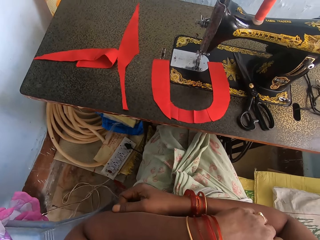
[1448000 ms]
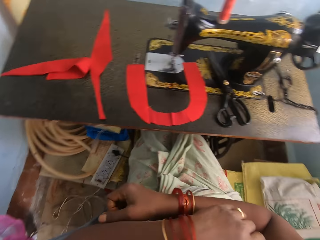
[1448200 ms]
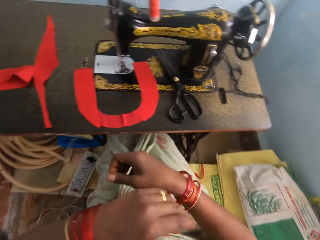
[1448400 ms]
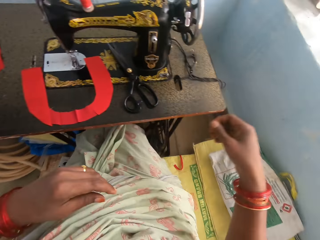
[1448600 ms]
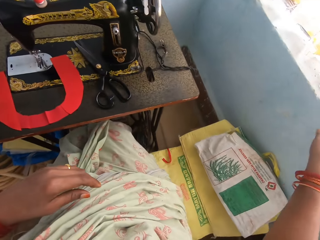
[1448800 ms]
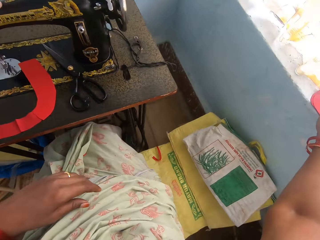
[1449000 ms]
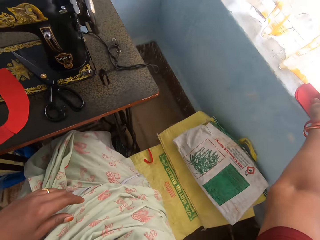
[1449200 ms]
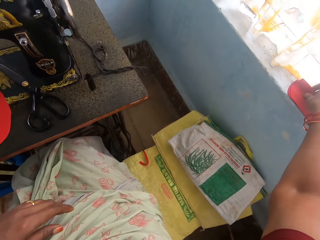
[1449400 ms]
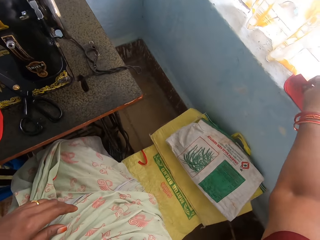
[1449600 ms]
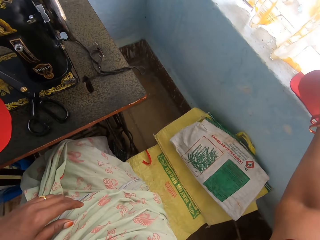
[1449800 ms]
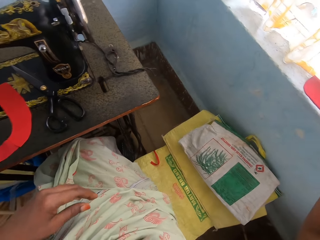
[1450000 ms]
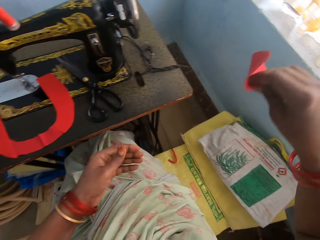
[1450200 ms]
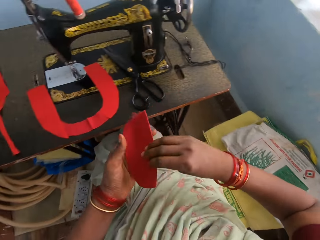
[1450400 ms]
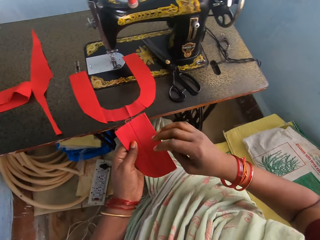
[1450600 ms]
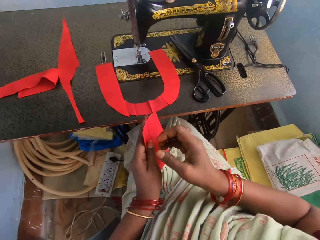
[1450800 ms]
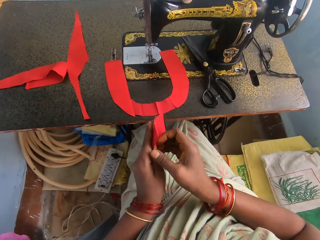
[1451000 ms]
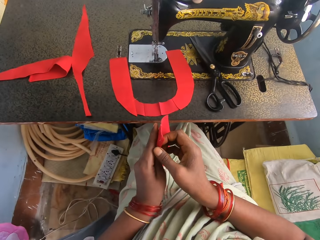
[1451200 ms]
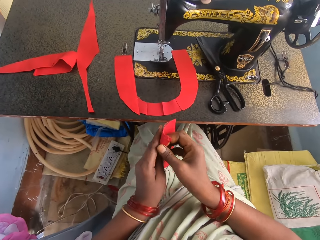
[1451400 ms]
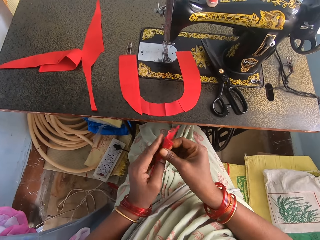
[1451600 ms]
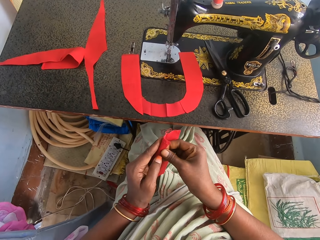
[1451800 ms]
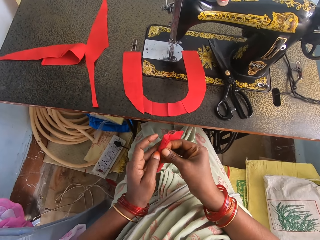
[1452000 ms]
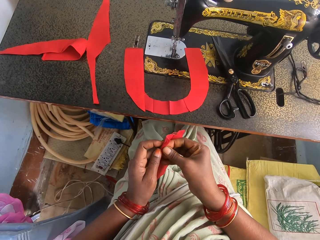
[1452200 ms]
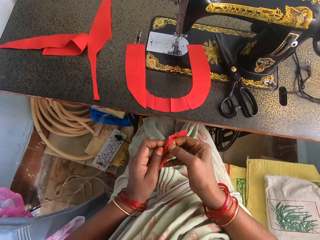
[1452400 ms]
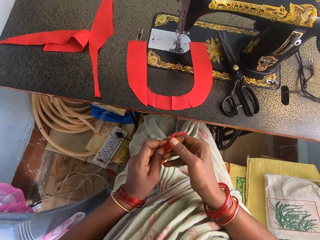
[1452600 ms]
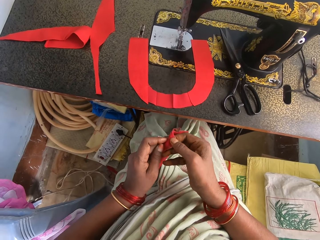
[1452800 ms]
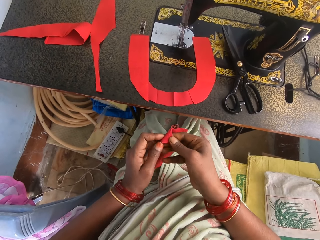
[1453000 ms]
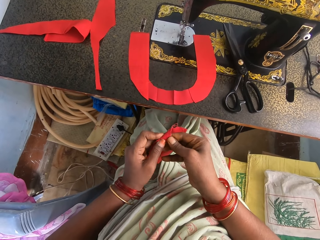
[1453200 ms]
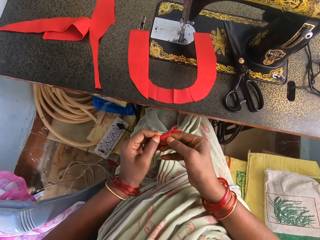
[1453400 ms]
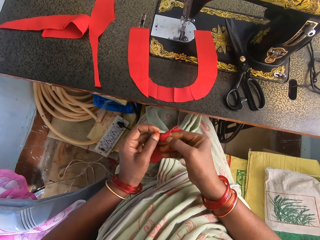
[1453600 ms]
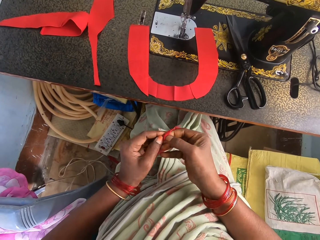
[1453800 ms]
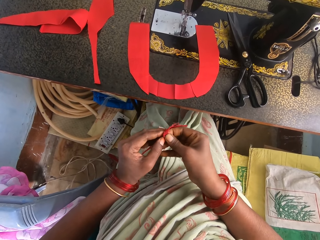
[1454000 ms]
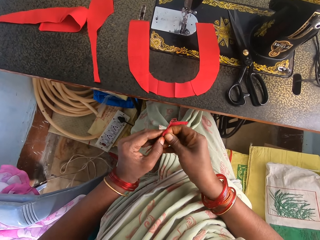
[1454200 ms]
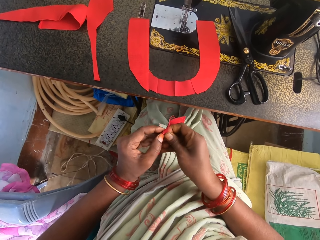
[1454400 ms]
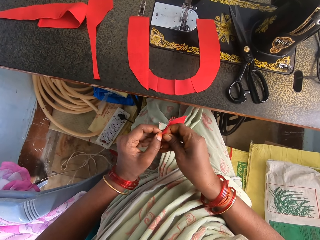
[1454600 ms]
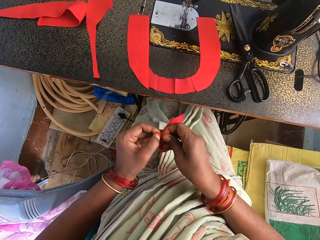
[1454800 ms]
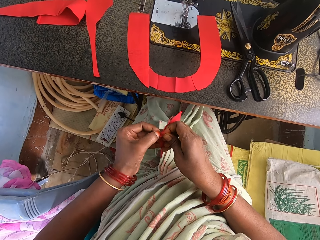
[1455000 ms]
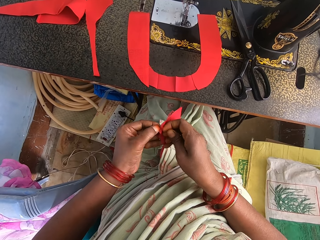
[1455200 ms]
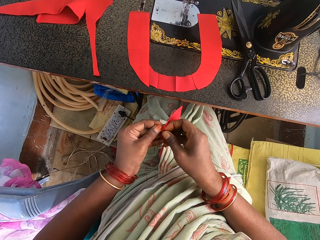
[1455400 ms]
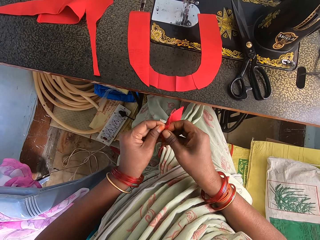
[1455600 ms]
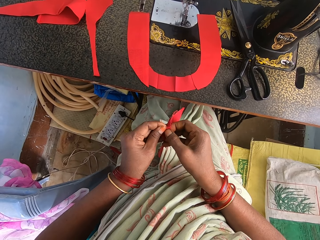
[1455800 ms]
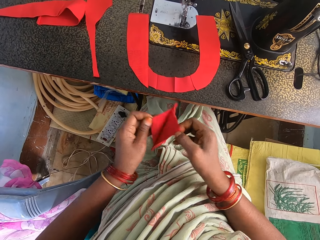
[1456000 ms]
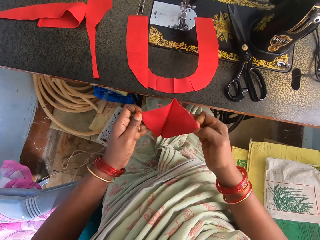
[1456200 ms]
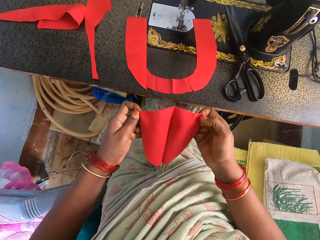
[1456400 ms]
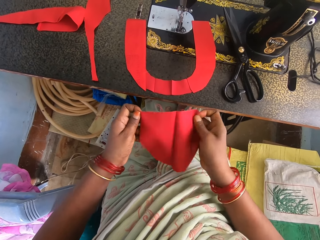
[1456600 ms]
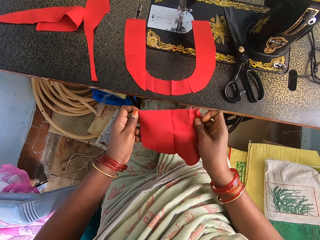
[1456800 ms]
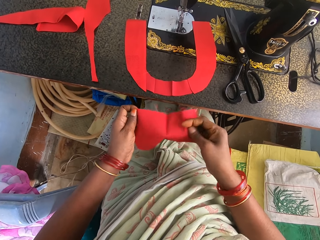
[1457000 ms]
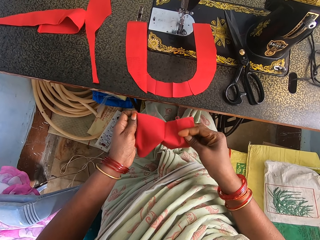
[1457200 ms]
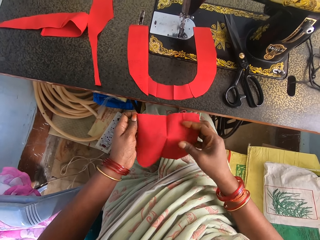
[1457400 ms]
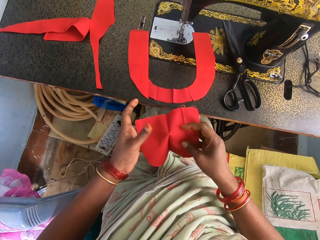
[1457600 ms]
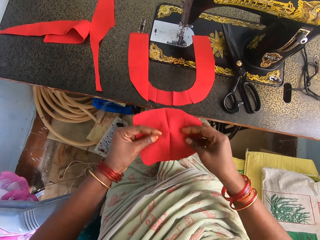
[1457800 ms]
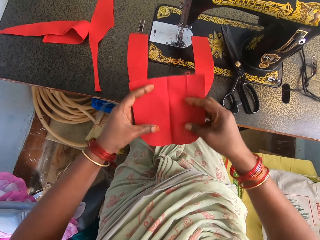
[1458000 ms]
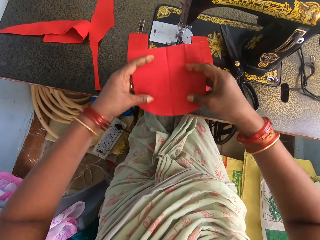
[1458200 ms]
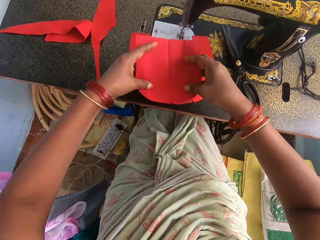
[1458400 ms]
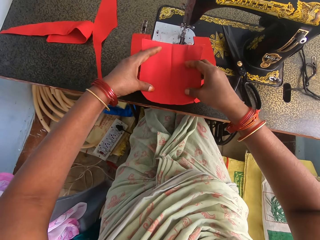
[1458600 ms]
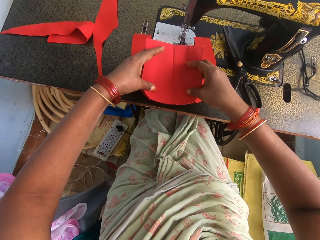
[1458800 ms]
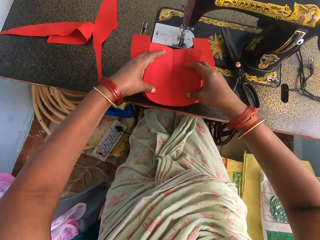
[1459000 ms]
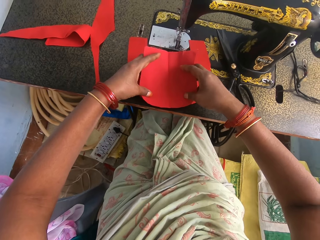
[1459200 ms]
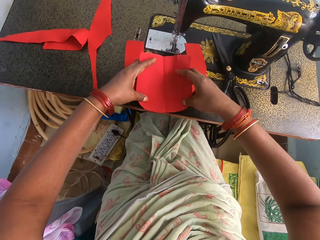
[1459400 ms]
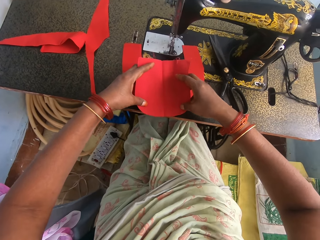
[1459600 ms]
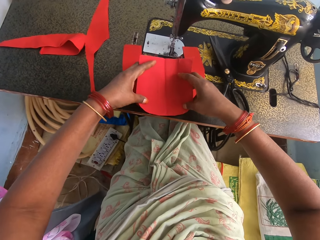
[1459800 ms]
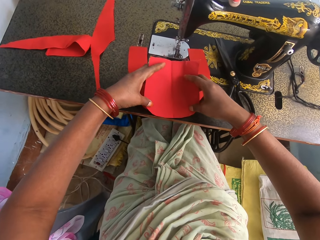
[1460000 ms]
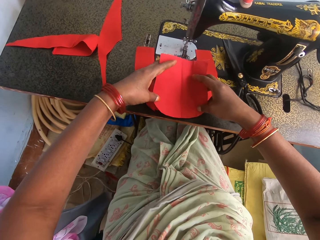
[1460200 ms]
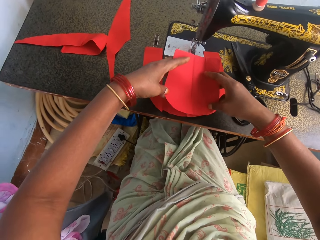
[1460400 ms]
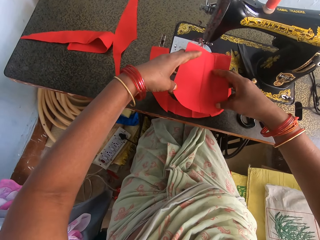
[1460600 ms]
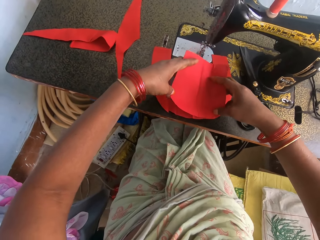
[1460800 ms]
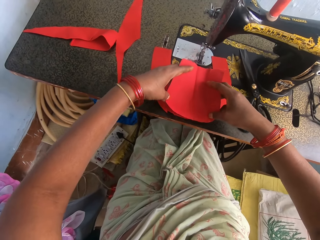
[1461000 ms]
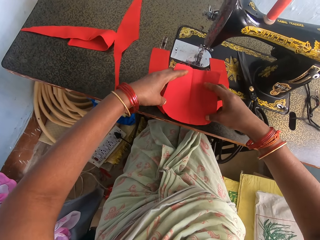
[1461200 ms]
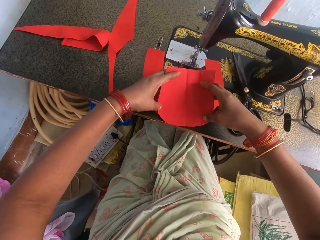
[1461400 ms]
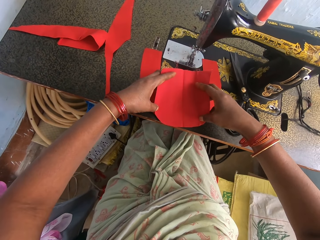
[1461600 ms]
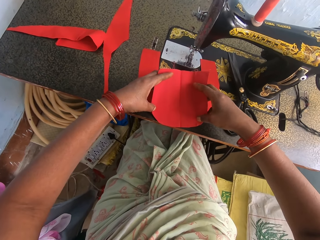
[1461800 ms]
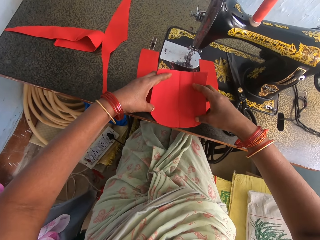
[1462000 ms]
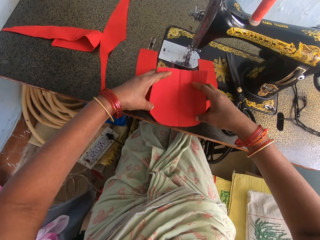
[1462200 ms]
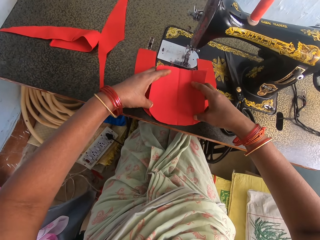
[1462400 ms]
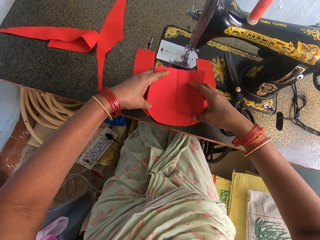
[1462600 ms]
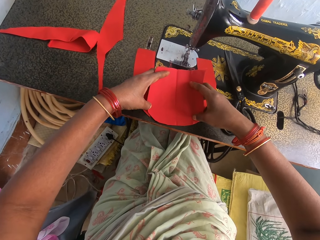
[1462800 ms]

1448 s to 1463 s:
The camera wearer scratches the hand. They pick up a piece of cloth or fabric. They unfold the fabric. They separate the piece of cloth. They place a piece of cloth on top of the piece of cloth on the sewing machine.

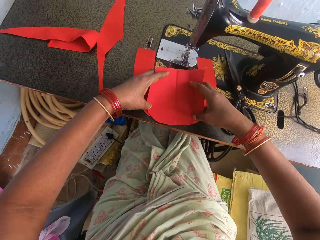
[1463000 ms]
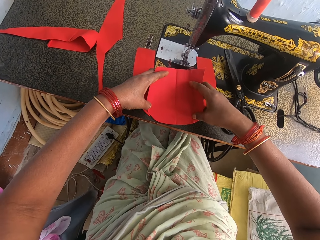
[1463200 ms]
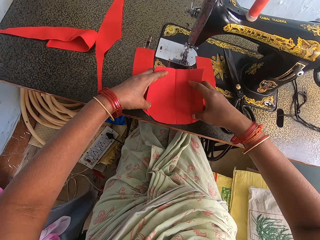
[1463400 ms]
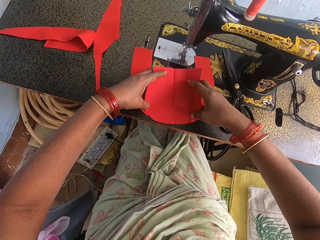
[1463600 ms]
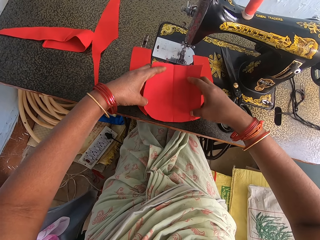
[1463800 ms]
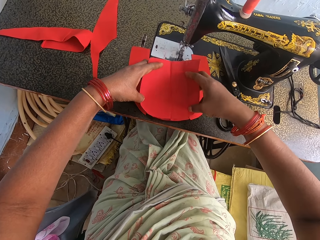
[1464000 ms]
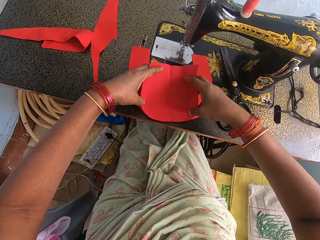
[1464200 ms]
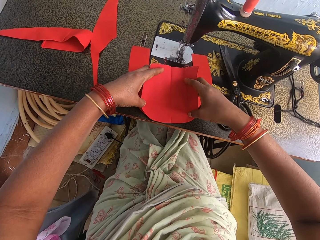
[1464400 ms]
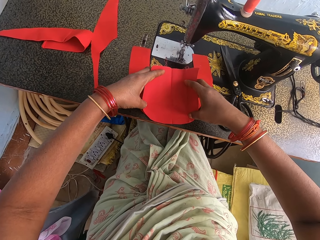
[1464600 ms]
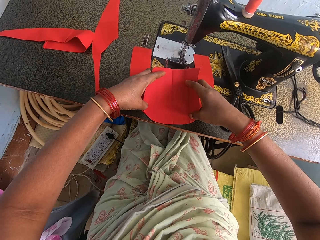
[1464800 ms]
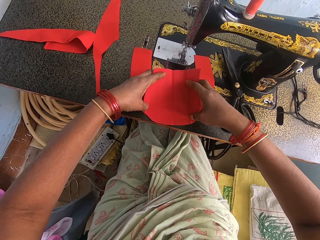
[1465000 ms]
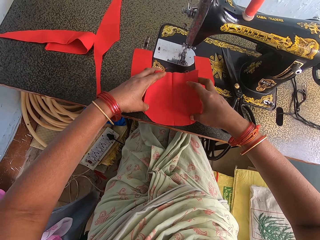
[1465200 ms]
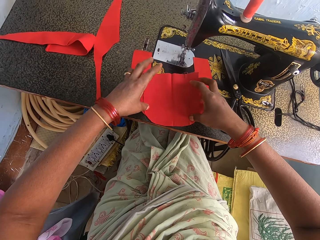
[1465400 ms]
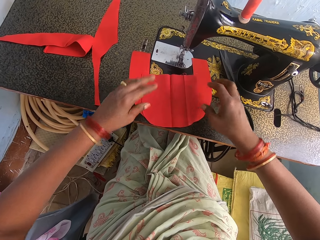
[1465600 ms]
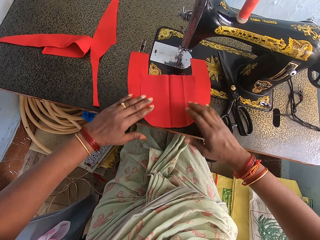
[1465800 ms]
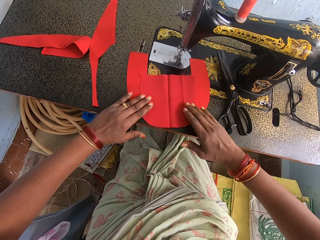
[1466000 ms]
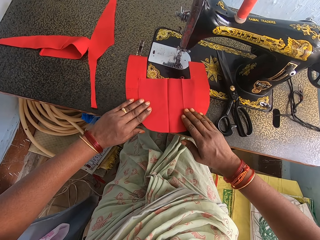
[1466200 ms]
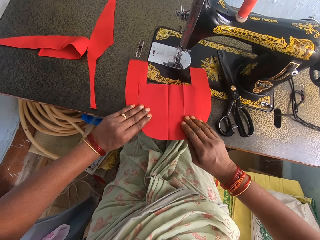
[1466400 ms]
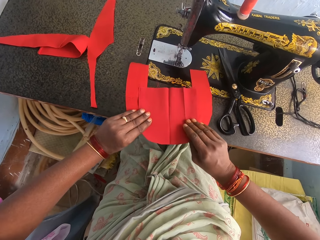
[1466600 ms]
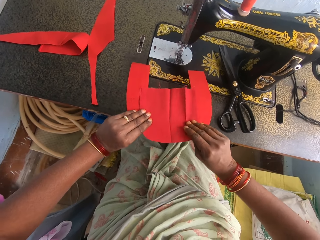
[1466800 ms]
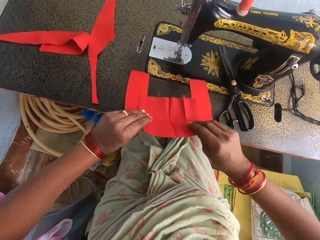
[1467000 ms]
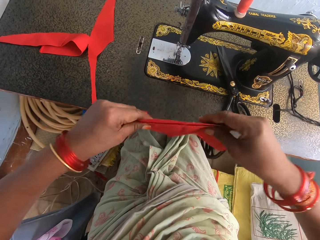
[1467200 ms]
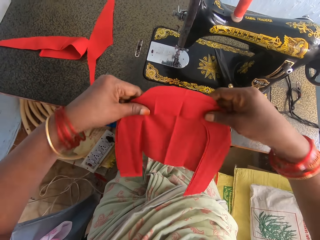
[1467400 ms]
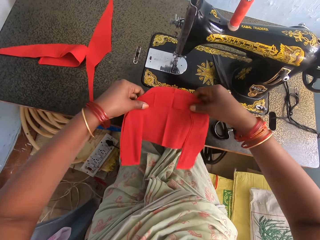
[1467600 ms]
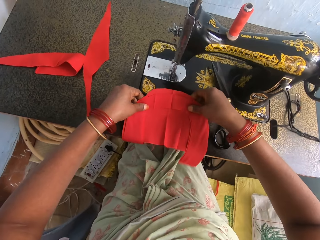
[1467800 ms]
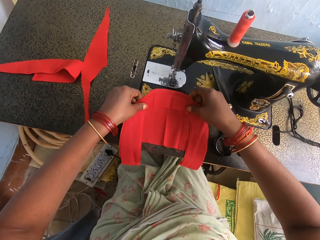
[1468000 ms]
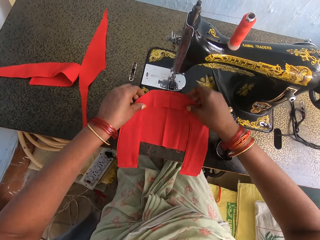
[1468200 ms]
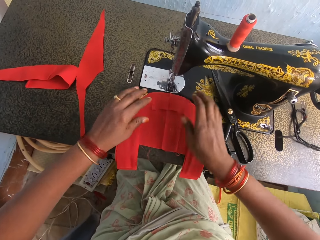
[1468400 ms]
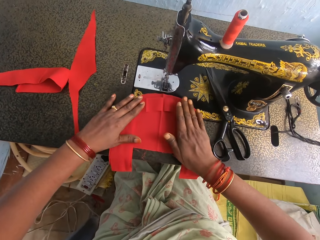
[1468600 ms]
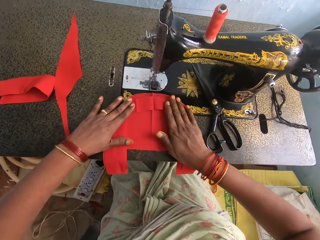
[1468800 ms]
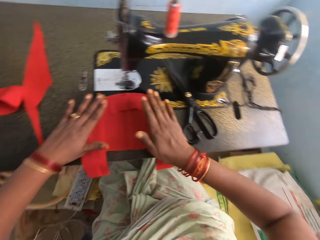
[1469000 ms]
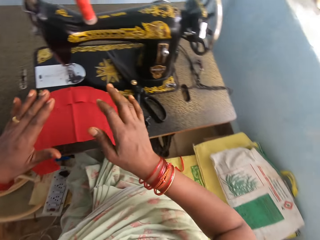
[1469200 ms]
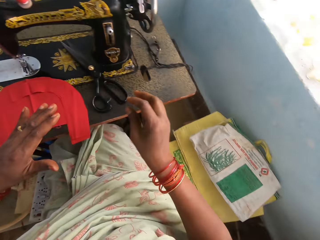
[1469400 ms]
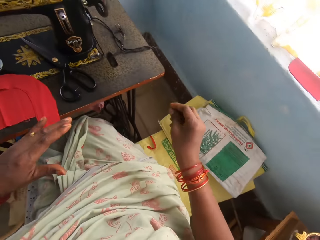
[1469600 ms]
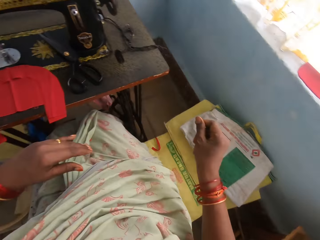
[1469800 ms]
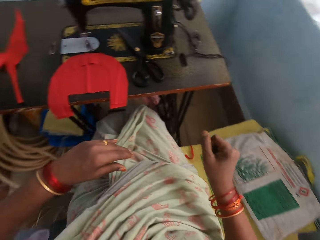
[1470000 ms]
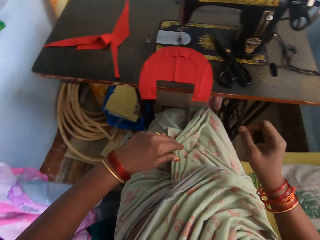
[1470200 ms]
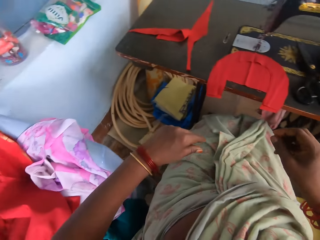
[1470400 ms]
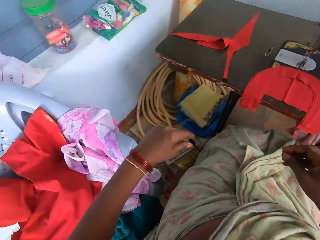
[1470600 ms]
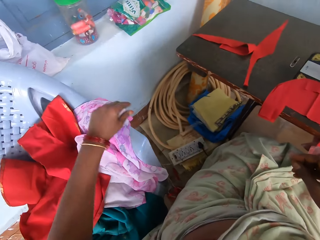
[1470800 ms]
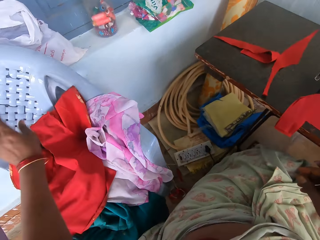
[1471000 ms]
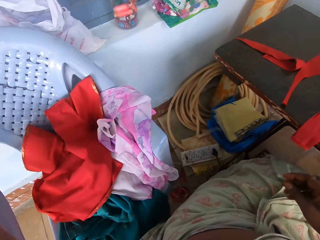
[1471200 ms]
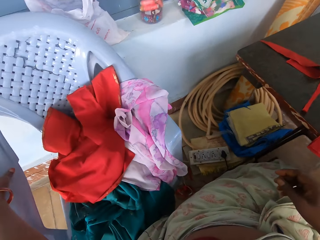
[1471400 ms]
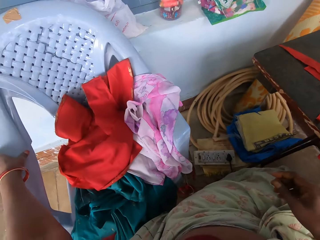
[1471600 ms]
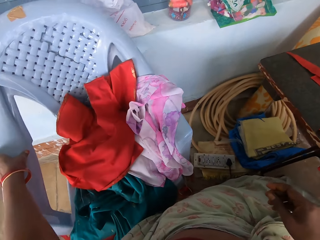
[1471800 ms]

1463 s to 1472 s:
The camera wearer moves the fabric. They turn the fabric. They look around.
